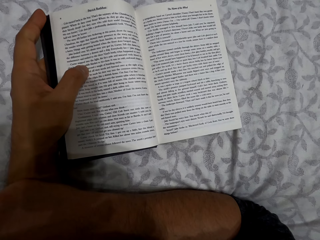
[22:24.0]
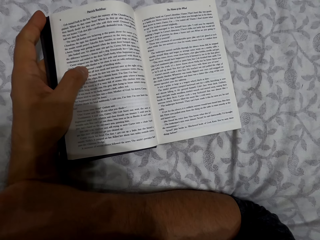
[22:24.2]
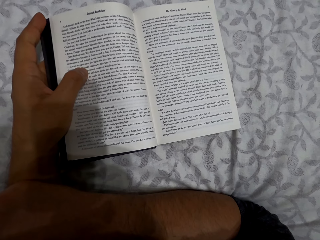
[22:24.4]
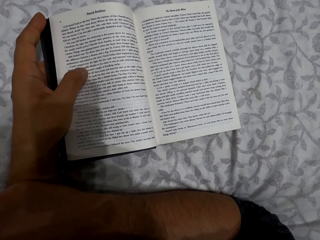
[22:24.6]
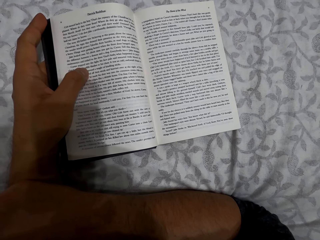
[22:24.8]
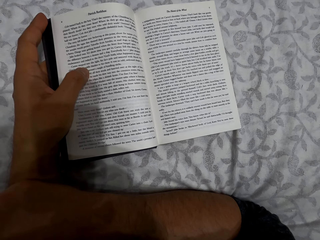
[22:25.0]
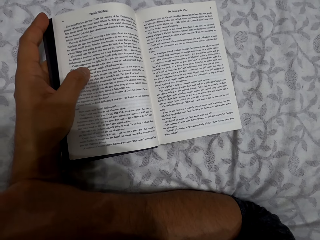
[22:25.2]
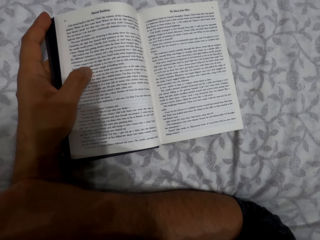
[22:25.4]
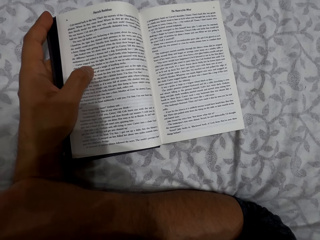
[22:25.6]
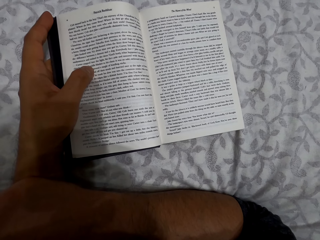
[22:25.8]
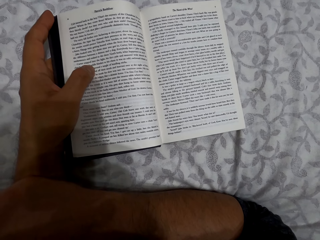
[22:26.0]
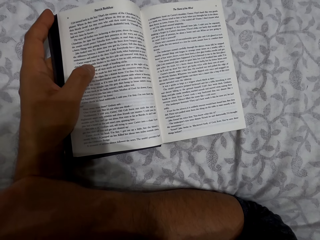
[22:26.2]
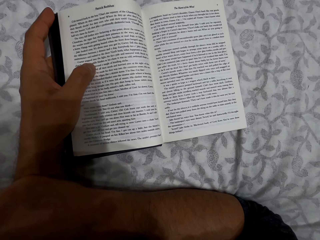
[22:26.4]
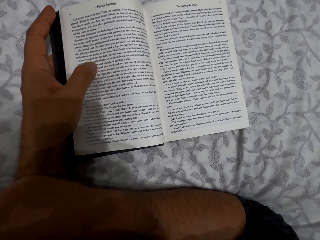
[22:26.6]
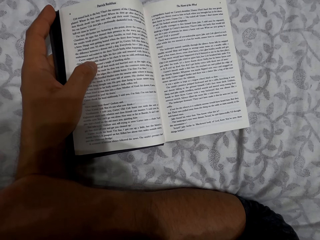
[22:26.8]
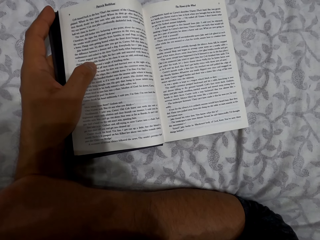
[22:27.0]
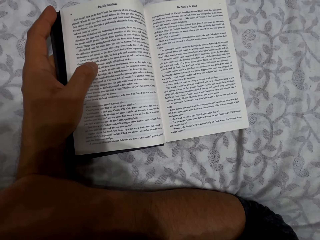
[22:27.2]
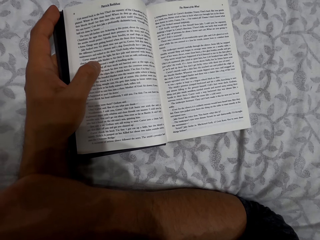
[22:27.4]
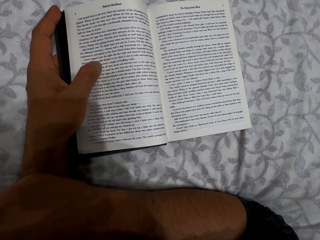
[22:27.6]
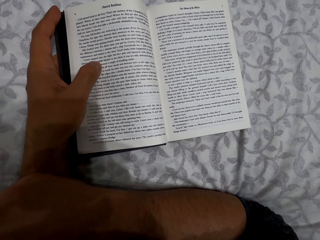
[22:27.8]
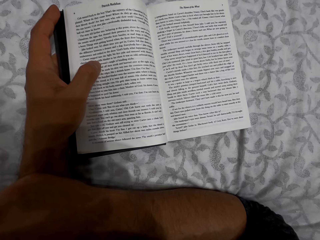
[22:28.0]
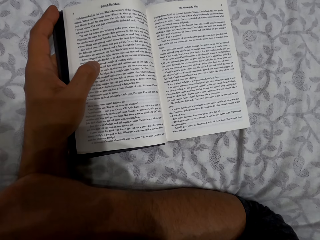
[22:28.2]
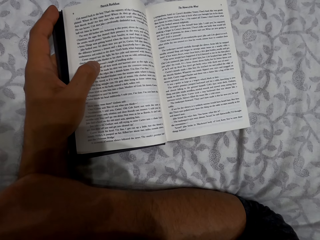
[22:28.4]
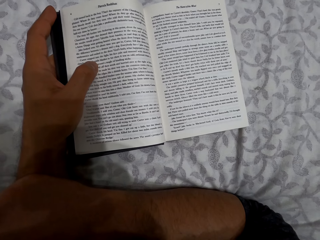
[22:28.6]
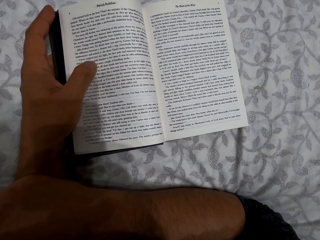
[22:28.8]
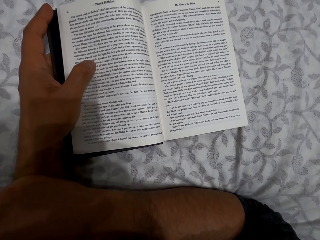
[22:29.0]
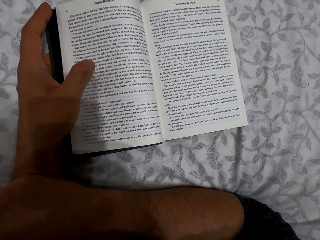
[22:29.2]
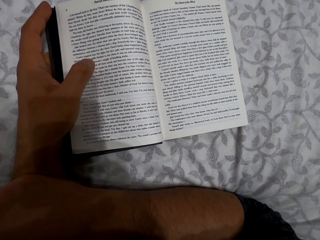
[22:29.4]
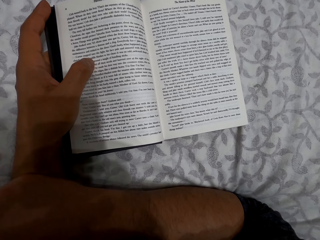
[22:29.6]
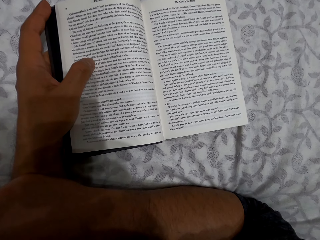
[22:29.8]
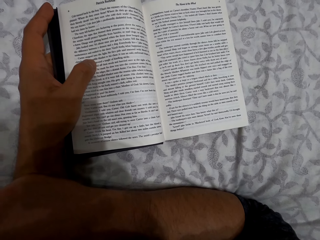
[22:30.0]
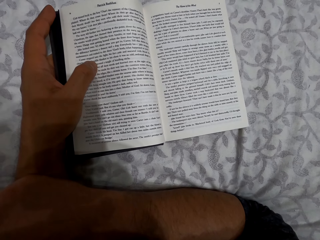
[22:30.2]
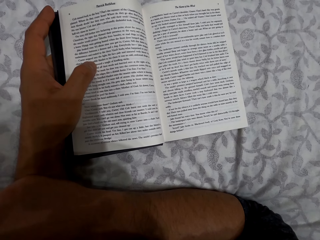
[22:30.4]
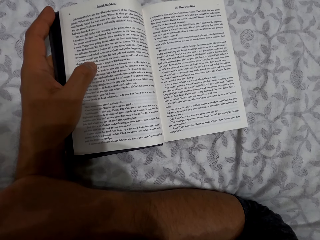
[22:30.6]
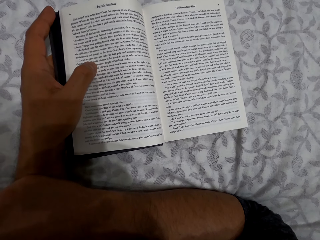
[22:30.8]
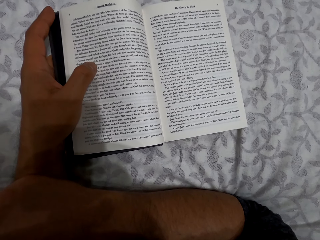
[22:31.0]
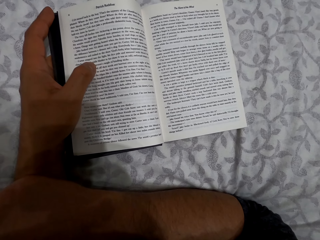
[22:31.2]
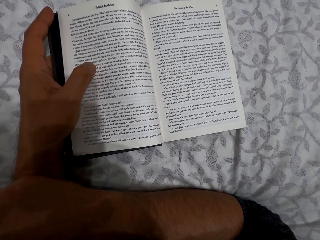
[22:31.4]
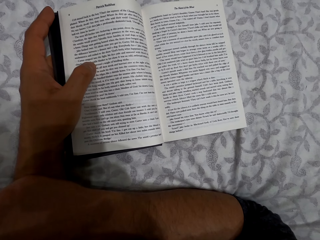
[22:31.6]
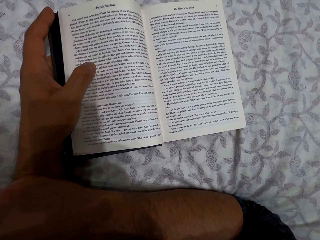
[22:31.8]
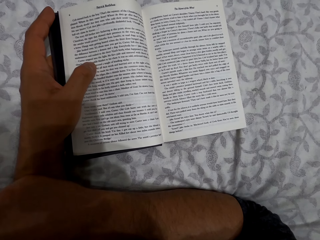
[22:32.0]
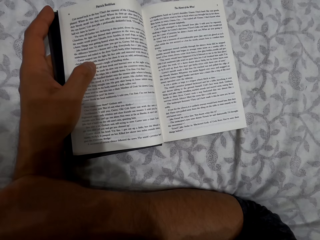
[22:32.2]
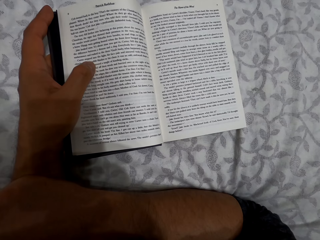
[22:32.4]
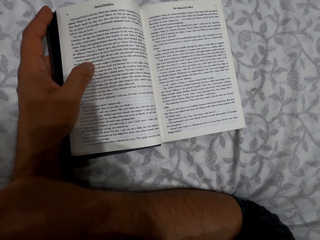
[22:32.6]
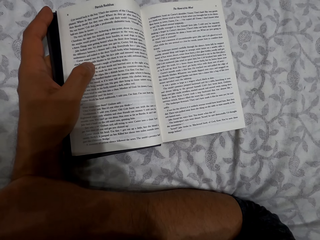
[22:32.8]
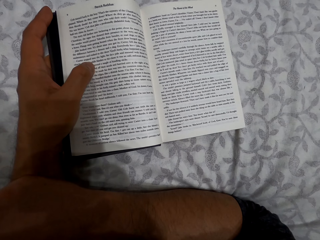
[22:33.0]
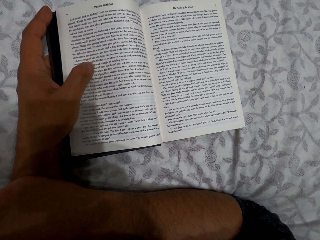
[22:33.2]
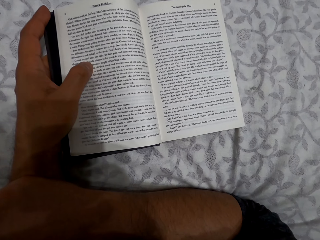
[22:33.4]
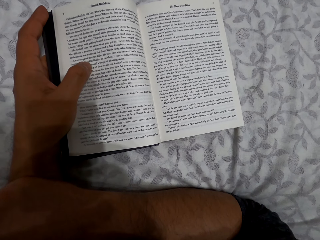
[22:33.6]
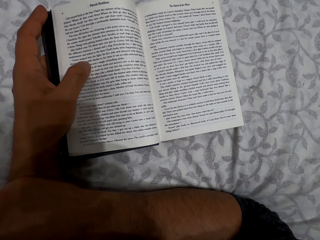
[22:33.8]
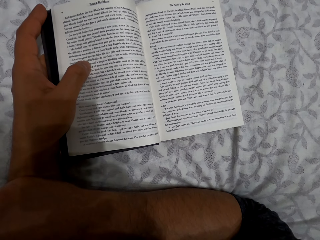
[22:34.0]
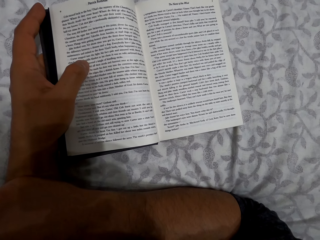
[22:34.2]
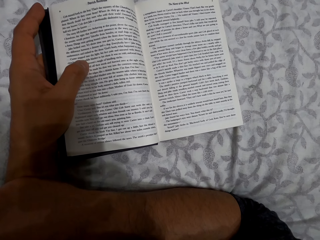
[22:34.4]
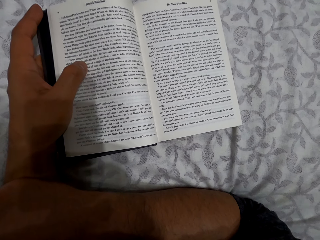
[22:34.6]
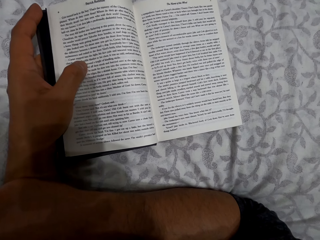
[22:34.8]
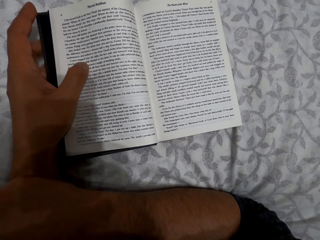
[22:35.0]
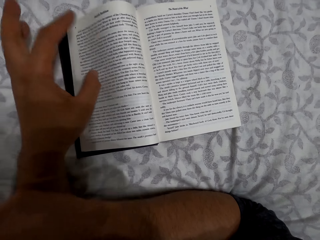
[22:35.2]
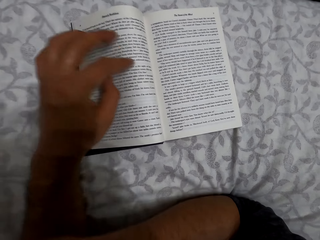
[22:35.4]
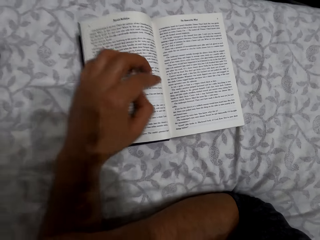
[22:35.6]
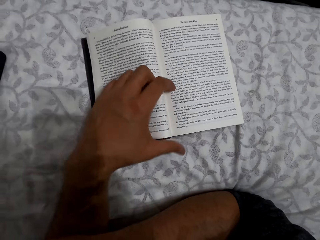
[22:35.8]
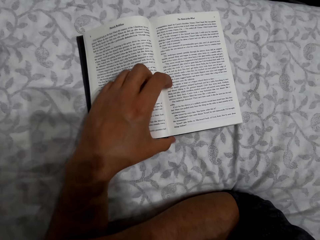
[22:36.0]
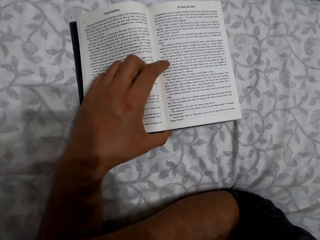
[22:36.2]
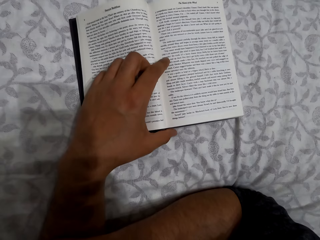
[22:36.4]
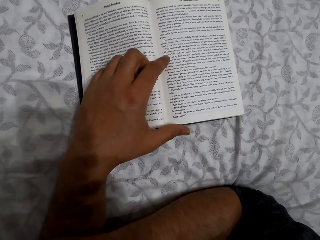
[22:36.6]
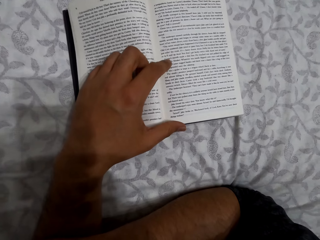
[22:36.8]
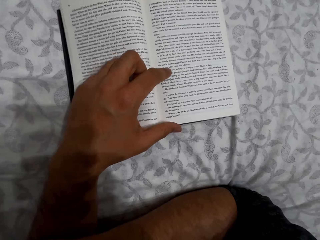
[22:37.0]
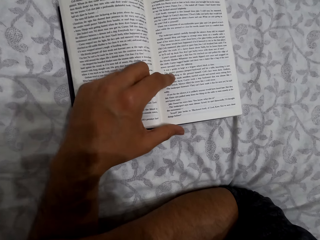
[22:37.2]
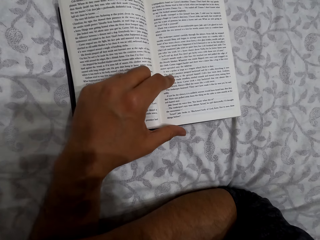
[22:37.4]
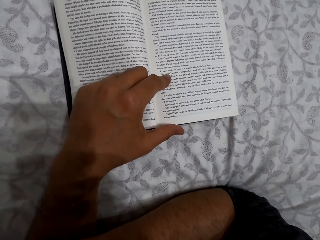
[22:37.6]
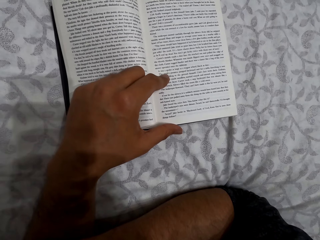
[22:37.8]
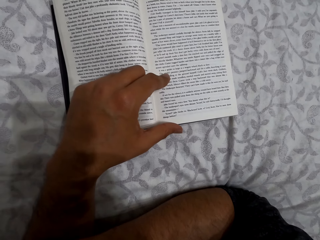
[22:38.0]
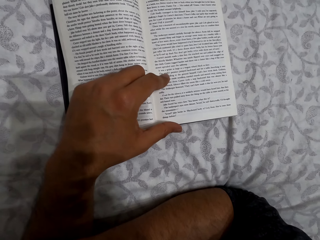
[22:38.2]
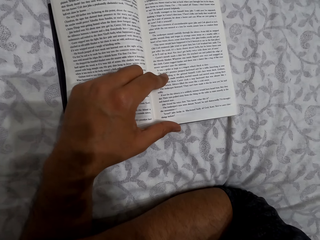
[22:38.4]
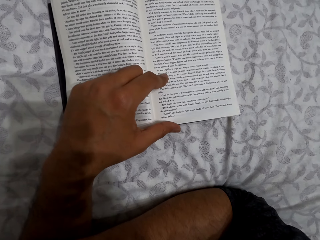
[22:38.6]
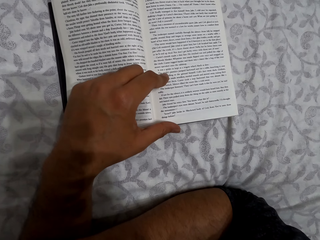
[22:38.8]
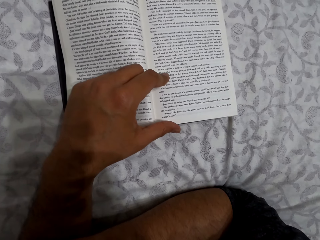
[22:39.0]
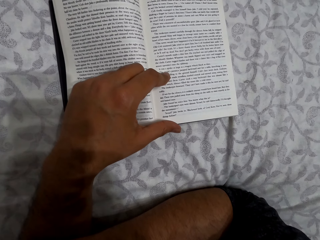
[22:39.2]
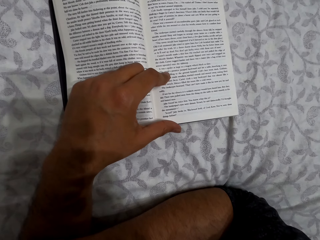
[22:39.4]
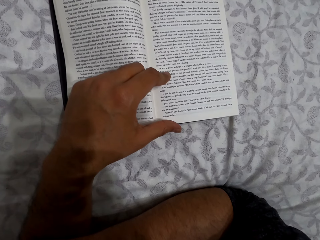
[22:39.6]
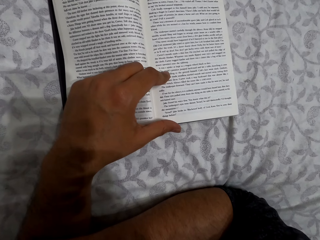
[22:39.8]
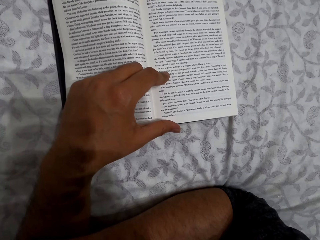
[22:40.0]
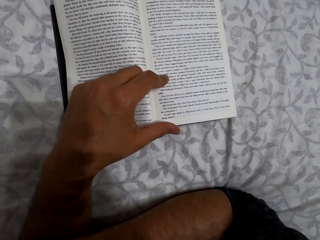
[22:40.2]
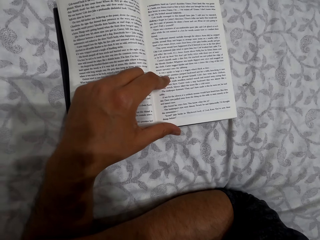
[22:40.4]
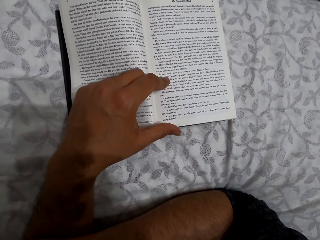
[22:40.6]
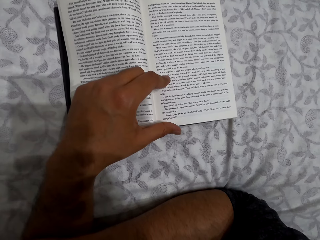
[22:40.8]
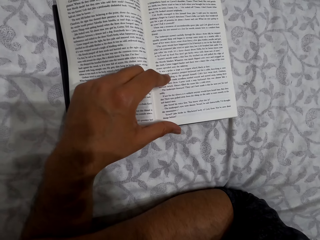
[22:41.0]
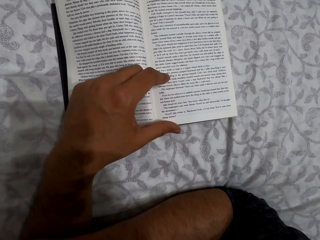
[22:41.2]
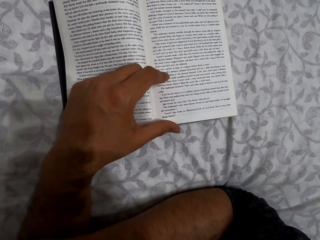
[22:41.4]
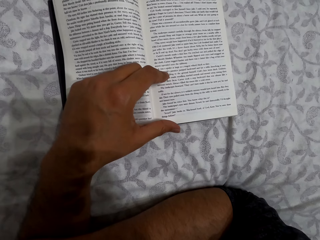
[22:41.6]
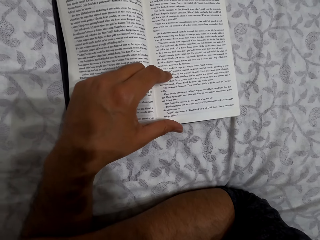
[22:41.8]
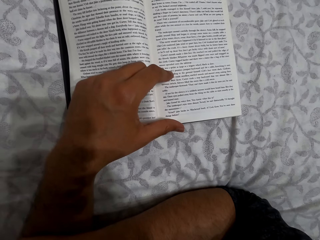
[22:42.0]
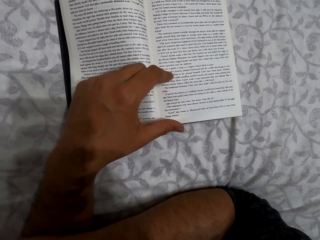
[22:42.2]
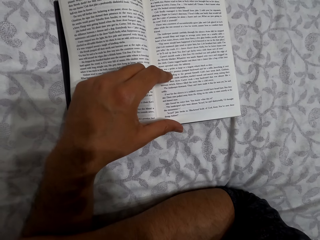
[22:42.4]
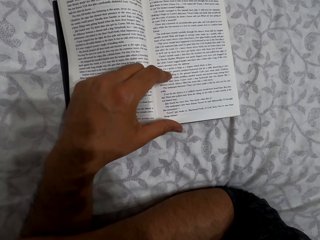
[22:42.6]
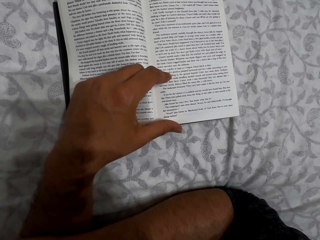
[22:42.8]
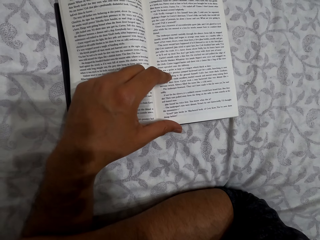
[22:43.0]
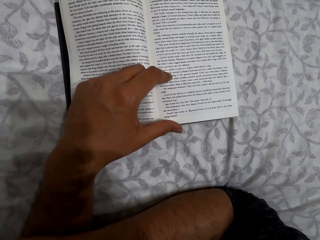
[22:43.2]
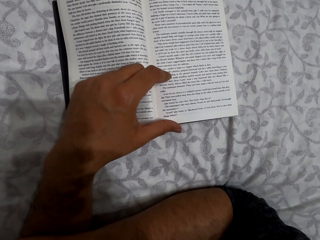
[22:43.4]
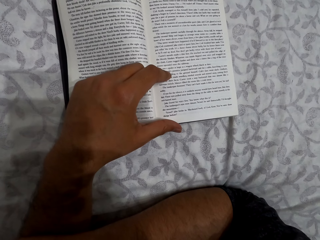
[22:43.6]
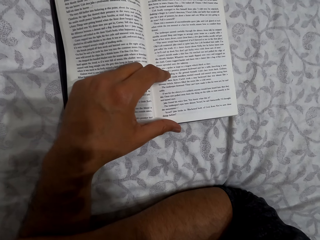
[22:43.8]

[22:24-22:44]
The camera wearer moves his left hand on the book. He moves his left index finger on the book. He reads the book.

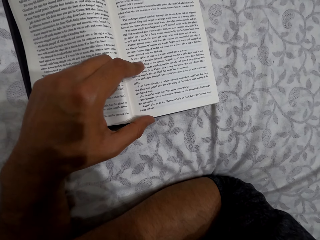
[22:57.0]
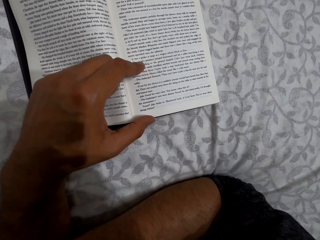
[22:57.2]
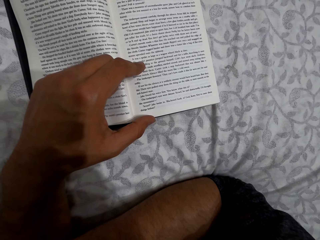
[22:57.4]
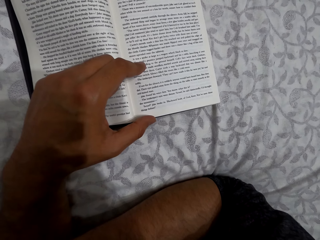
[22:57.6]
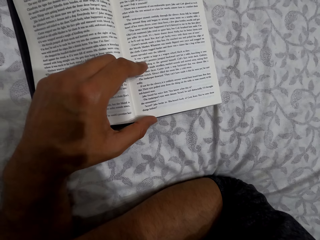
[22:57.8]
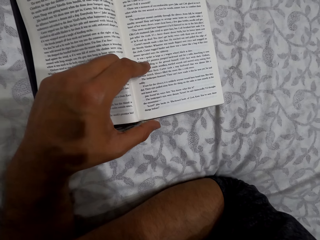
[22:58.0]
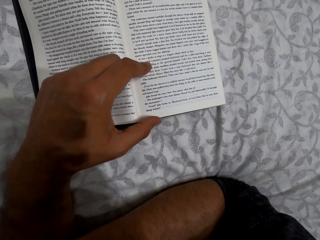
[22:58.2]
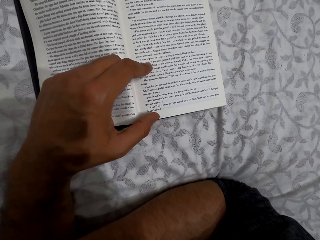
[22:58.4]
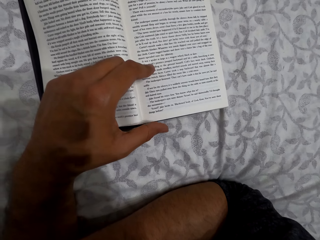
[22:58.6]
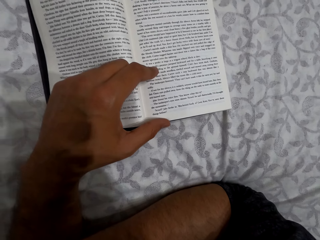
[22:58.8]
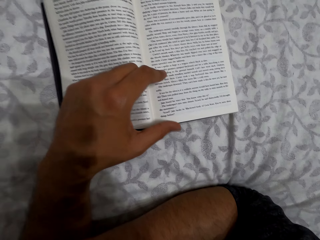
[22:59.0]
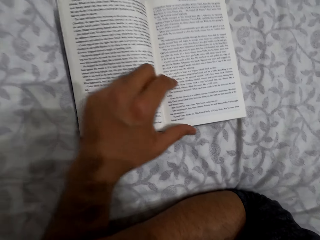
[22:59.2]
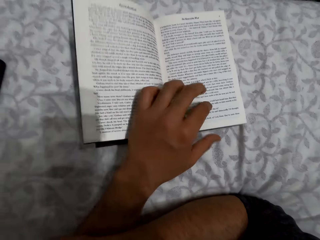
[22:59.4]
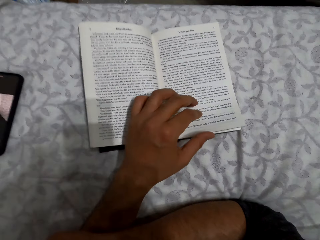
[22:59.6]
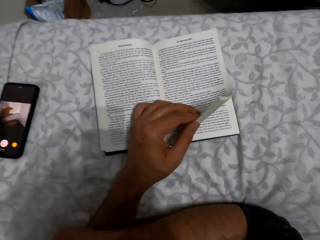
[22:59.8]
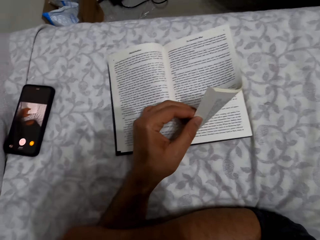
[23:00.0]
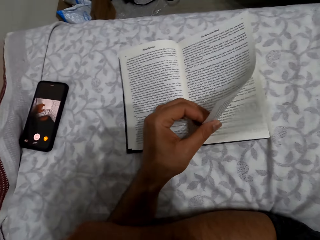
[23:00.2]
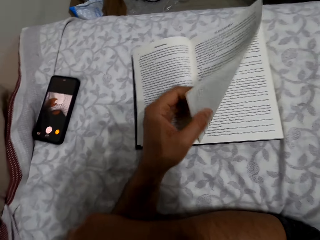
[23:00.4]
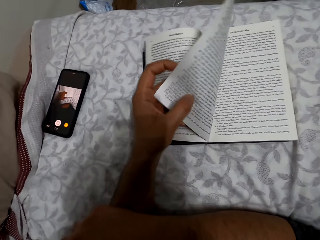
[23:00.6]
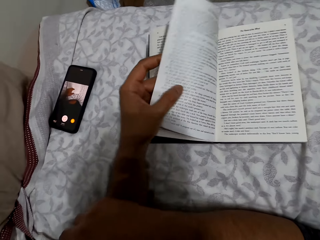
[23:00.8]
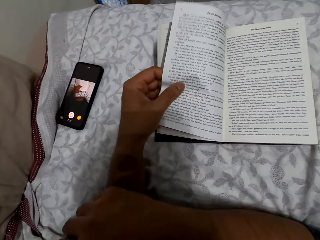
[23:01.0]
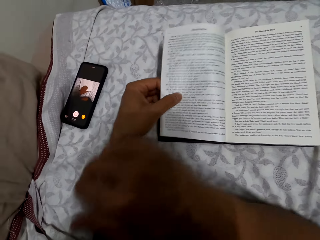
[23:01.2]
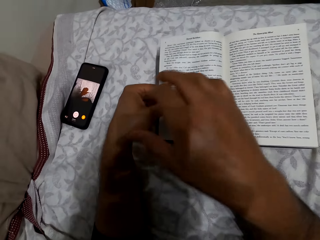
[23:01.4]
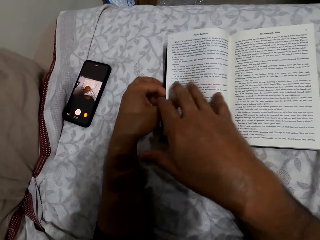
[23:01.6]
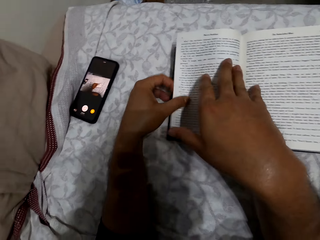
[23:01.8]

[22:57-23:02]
The camera wearer taps the book with a finger. They turn the page.
